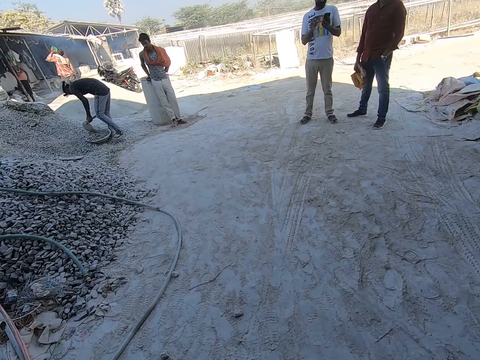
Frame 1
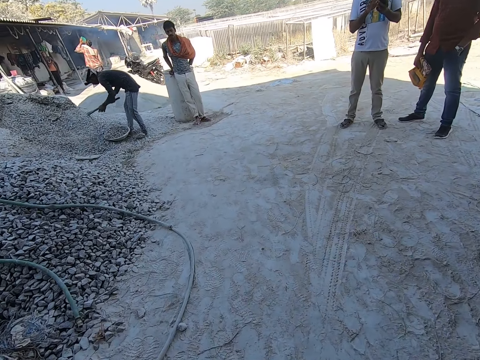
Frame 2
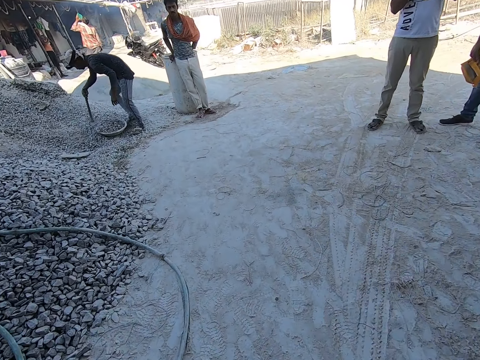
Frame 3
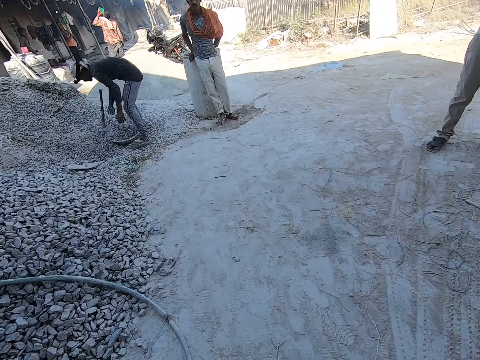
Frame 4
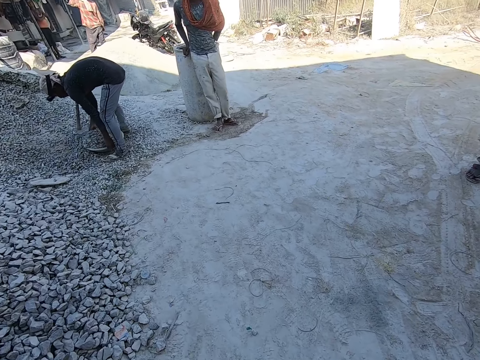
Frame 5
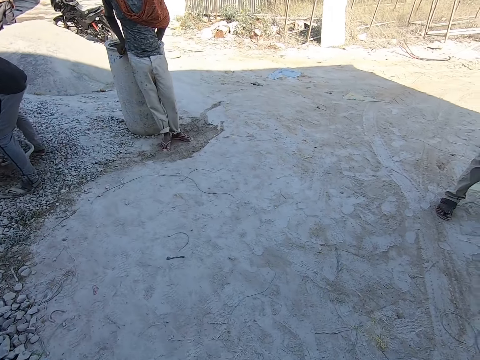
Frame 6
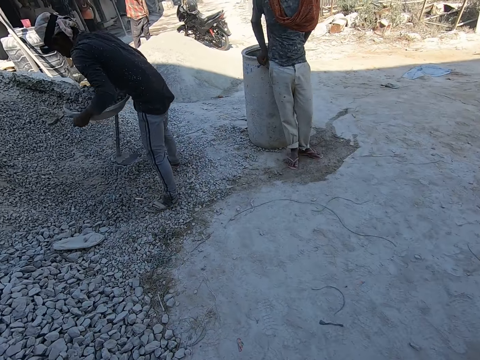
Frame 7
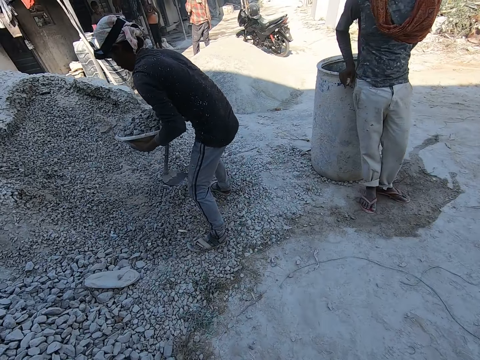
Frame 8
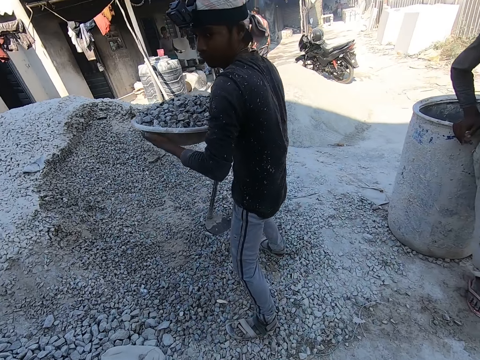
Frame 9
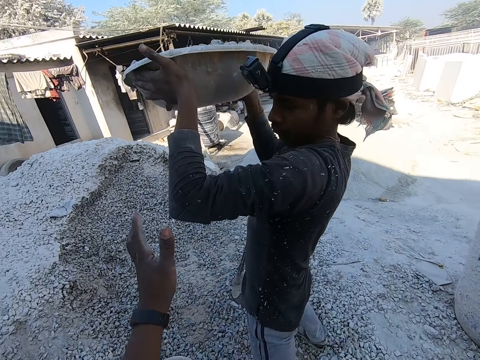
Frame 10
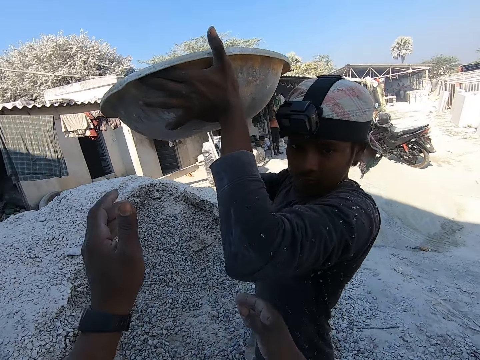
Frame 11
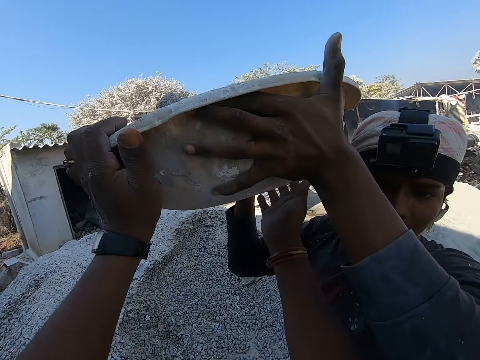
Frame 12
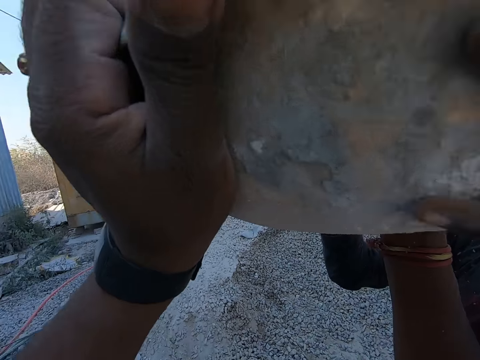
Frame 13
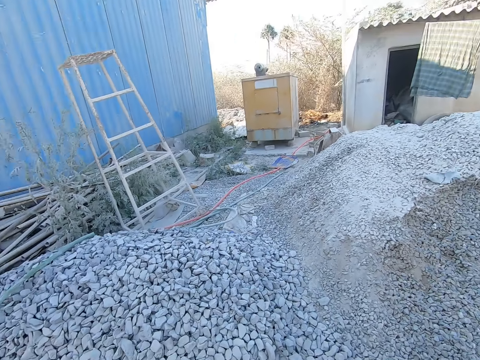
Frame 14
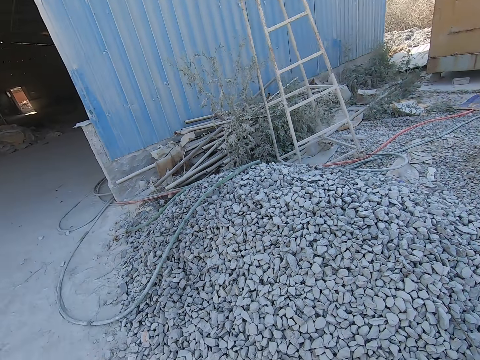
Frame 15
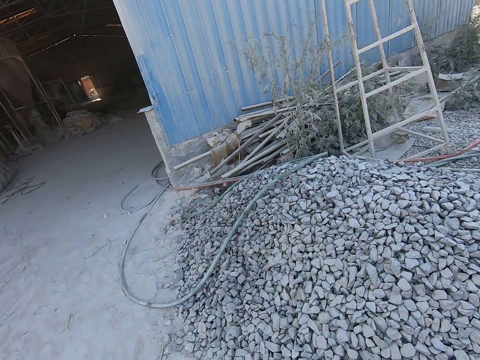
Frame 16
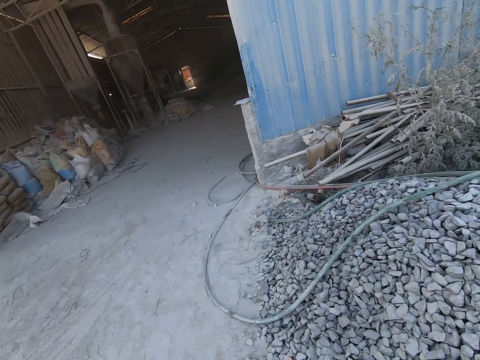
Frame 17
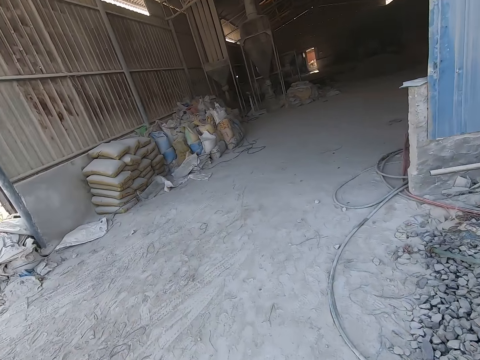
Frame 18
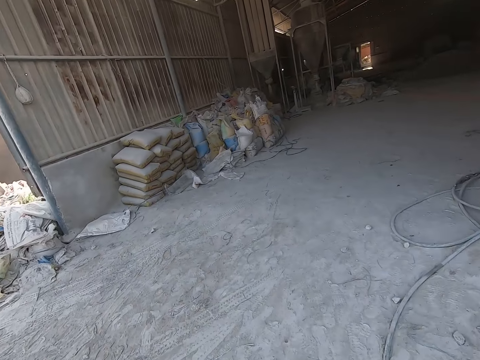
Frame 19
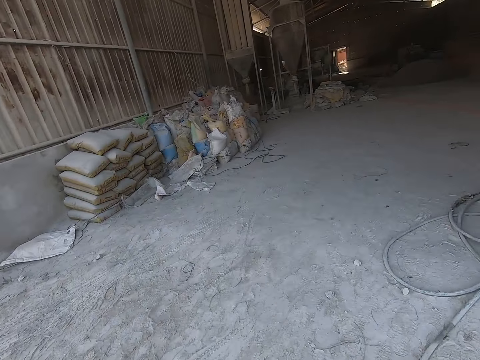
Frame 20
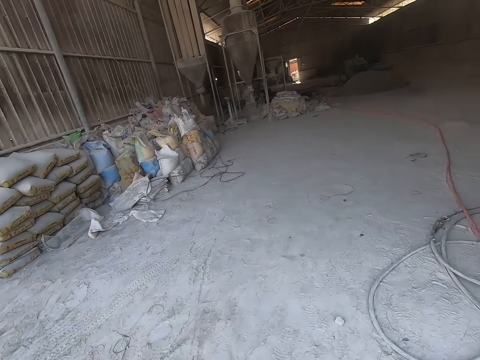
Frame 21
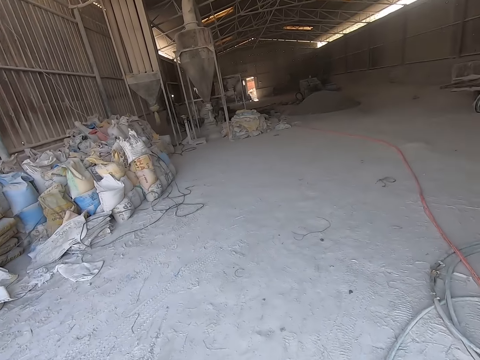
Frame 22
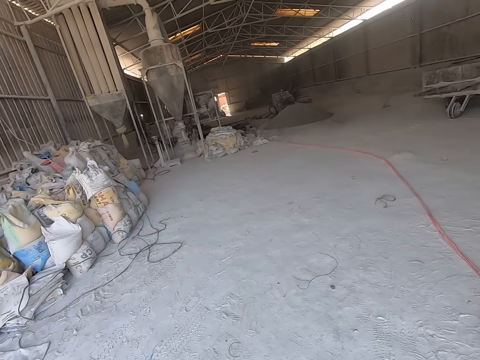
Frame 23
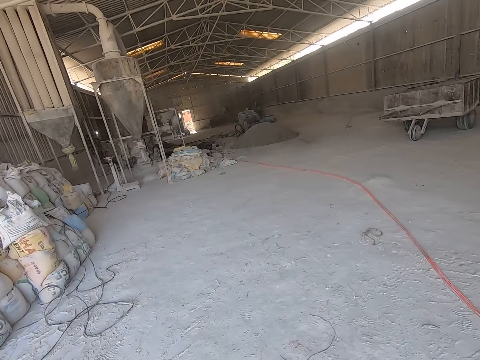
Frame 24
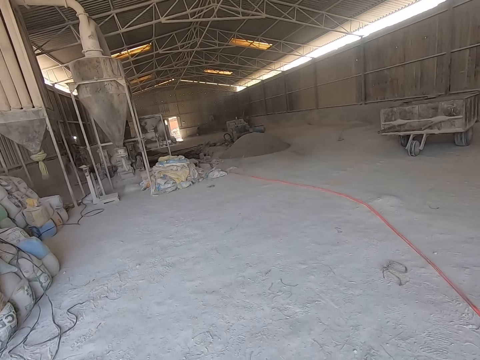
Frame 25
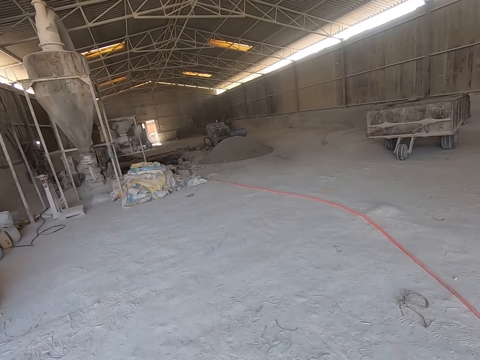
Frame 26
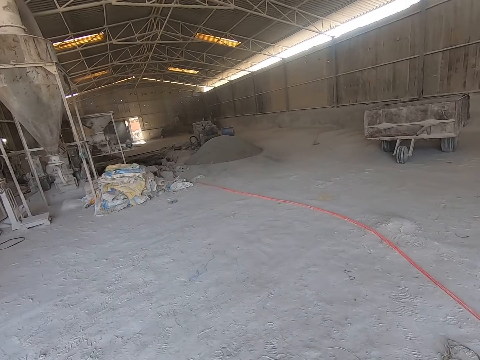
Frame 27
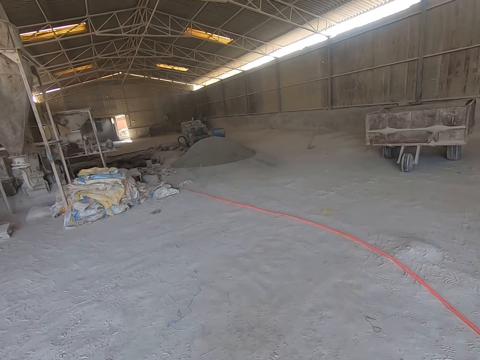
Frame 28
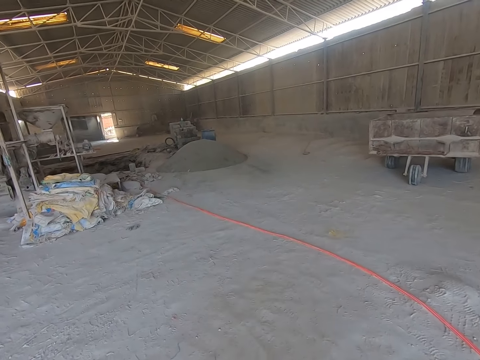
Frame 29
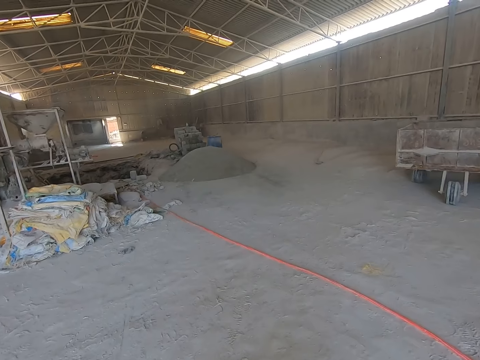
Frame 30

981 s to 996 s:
A man drops the hoe on the gravel with his right hand. He lifts the head pan of gravel with both hands. The camera wearer converses with the man. He takes the head pan of gravel from the man with both hands. He places the head pan of gravel on his head with both hands. He converses with another man. He walks back in the building.

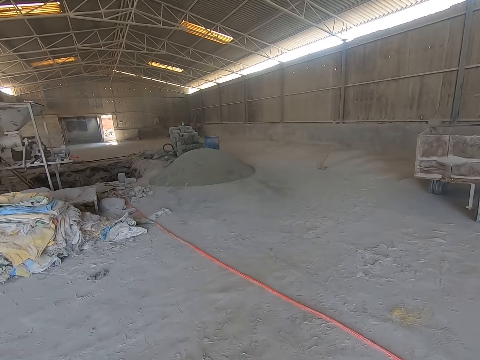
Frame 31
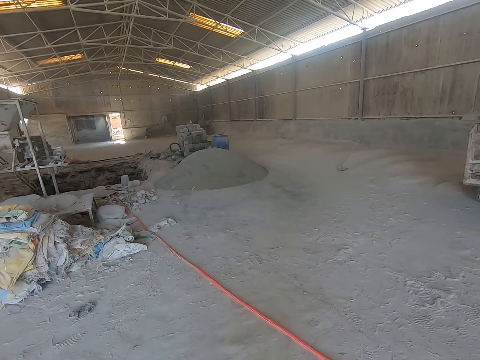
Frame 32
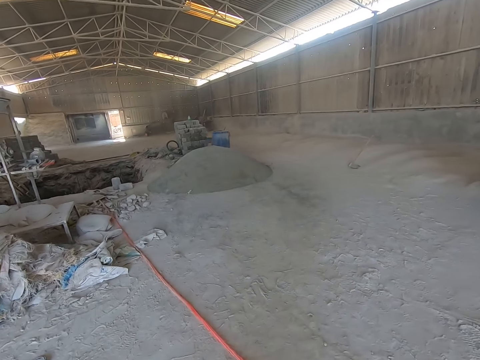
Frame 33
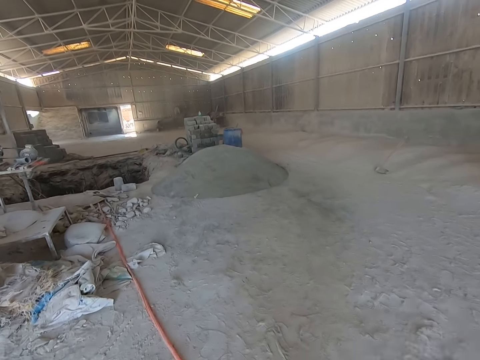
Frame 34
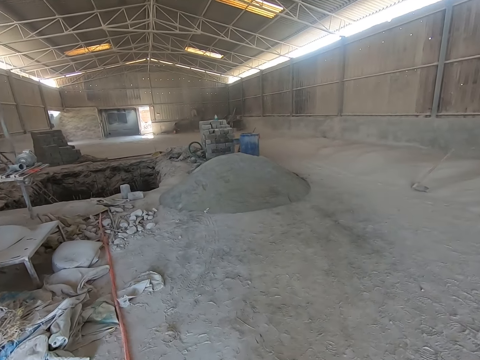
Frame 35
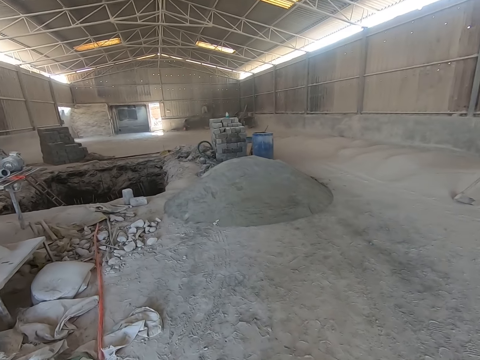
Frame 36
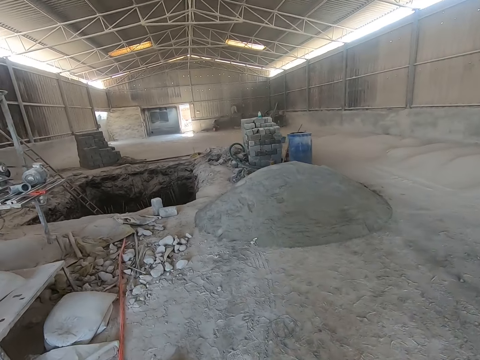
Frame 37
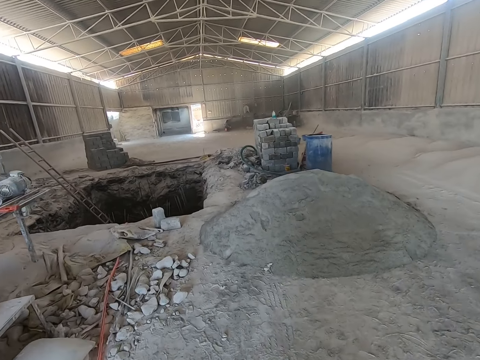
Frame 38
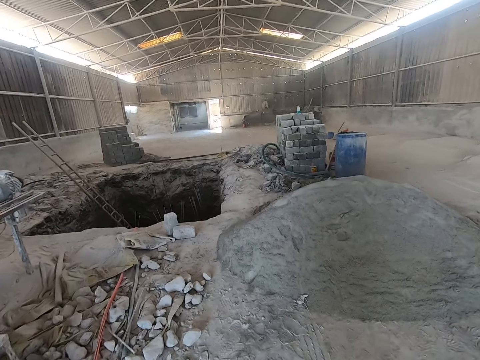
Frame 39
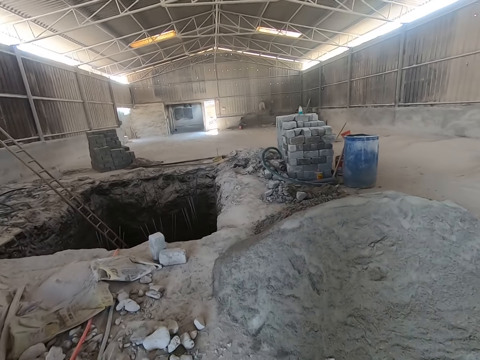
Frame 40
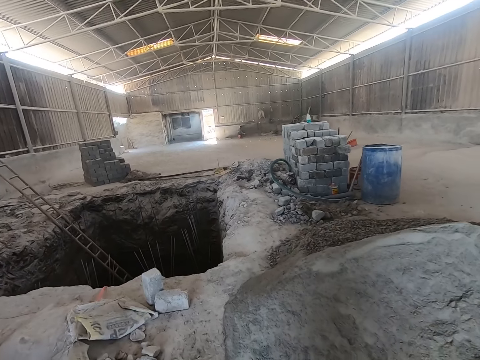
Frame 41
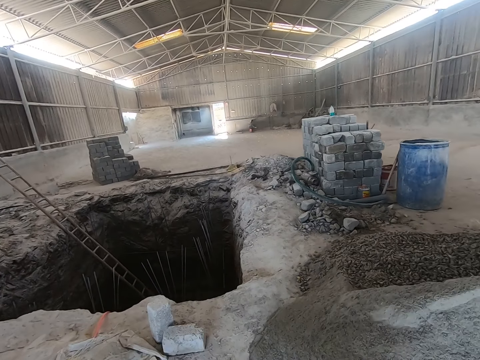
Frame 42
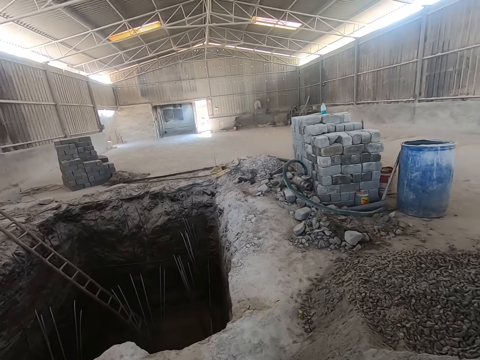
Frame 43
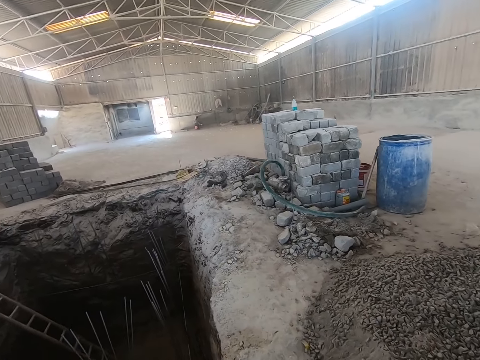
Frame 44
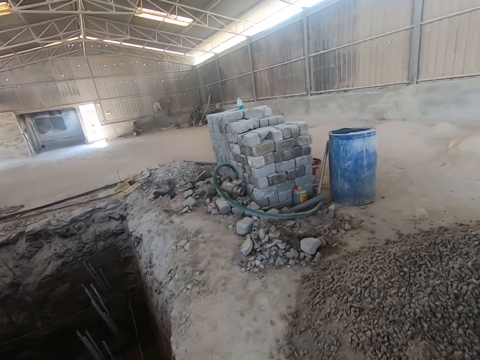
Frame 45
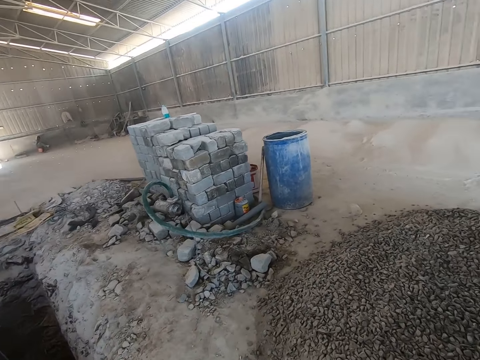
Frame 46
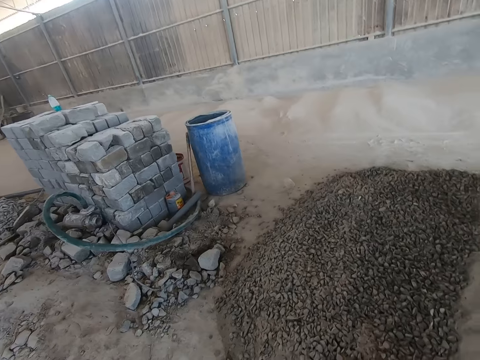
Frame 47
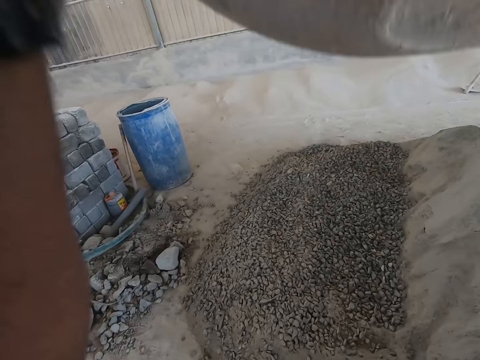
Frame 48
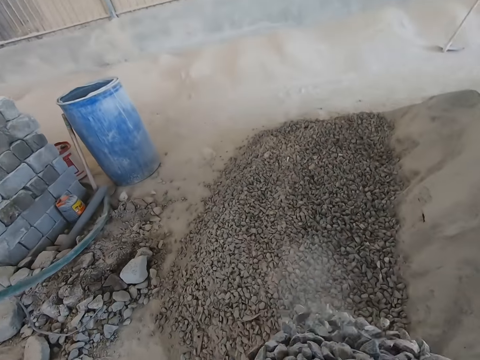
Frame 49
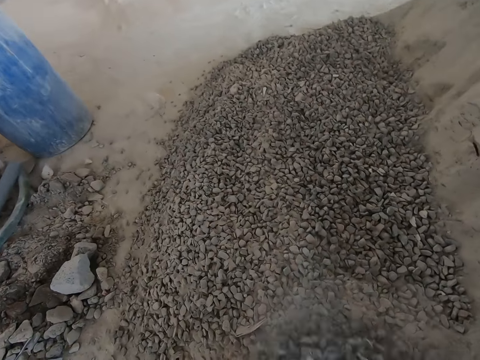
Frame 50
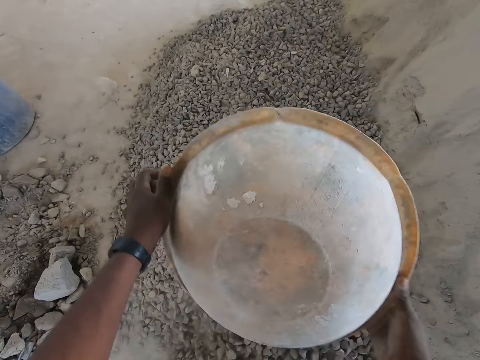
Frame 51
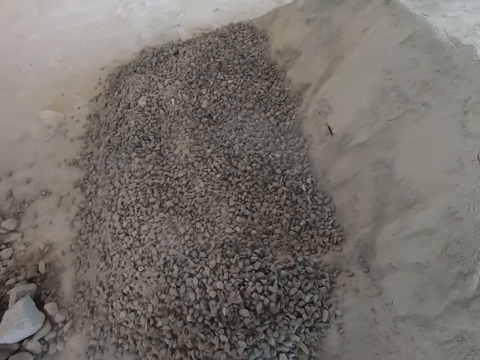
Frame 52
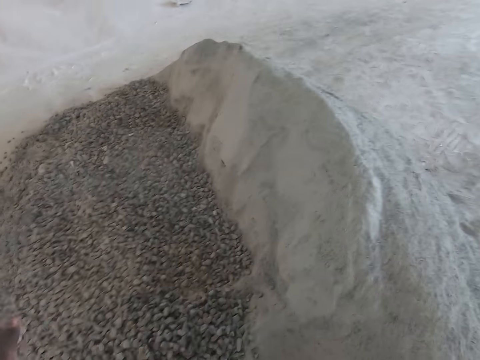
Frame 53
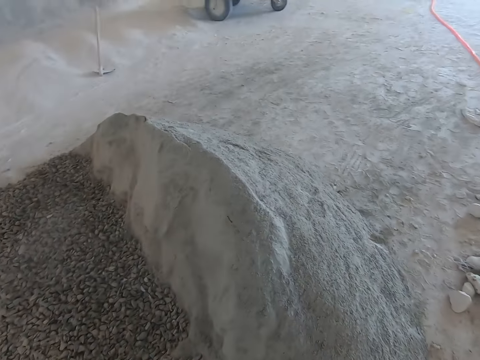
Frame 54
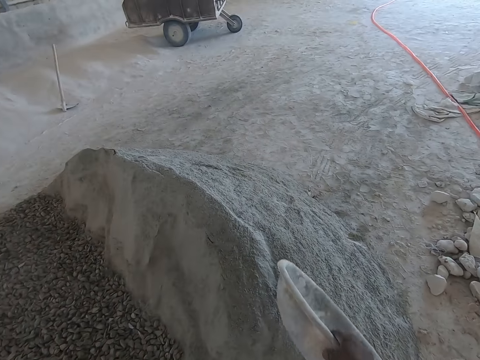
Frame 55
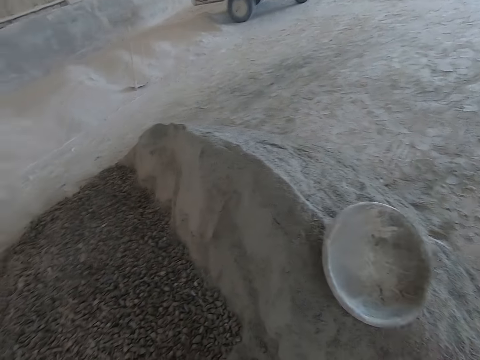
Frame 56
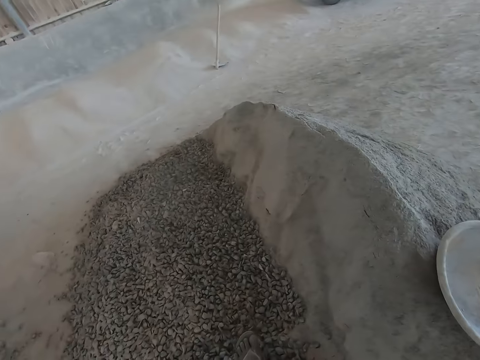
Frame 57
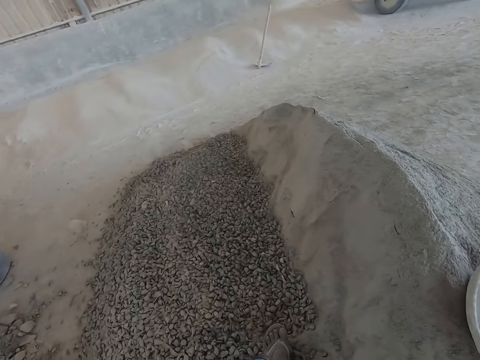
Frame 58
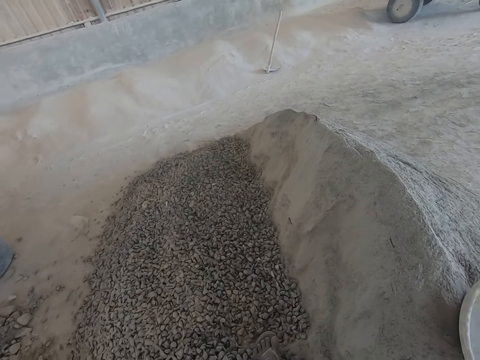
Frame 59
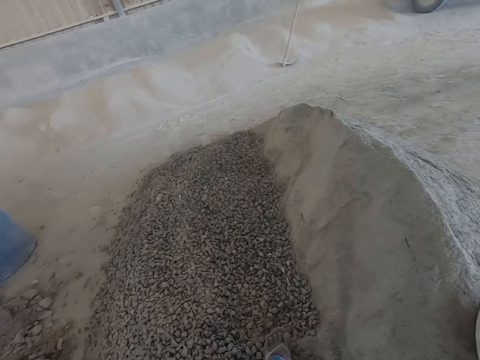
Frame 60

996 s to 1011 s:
The camera wearer pours the gravel in the head pan on the ground with both hands. He drops the head pan on a heap of sand with his right hand.
